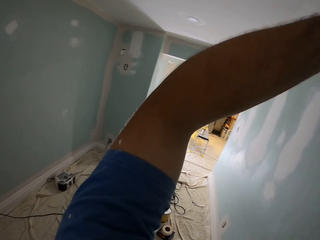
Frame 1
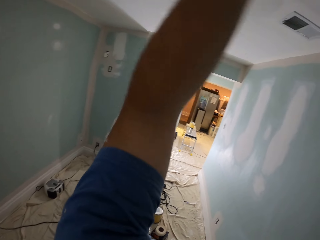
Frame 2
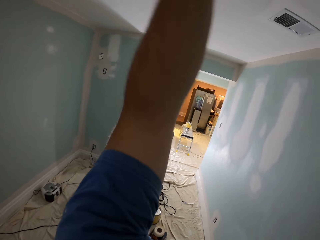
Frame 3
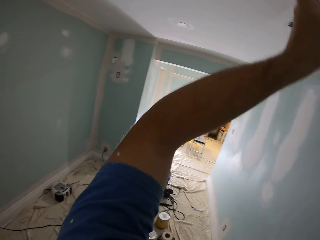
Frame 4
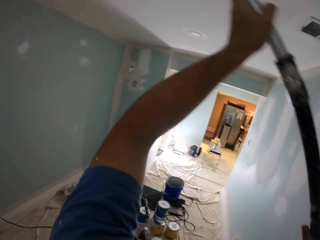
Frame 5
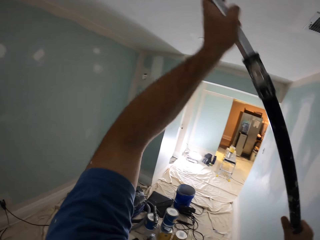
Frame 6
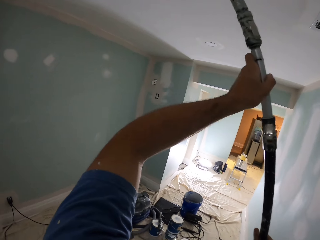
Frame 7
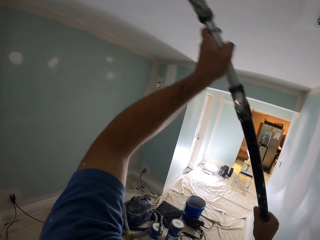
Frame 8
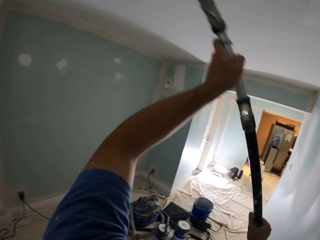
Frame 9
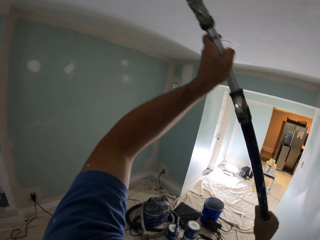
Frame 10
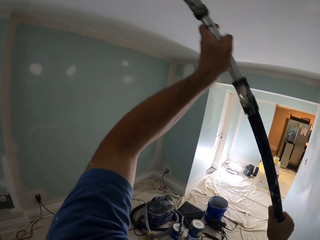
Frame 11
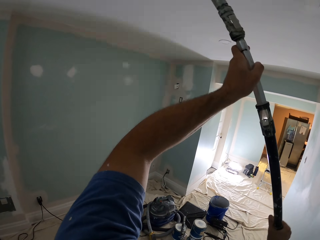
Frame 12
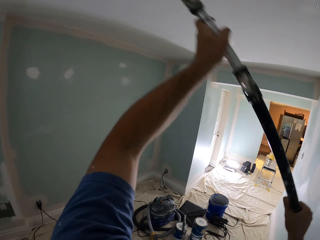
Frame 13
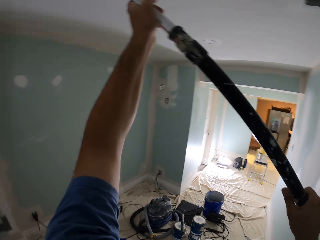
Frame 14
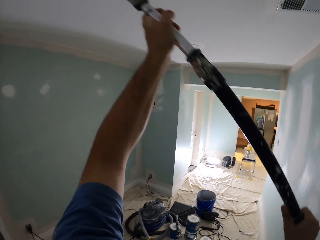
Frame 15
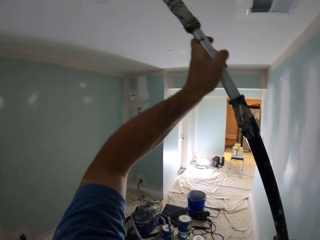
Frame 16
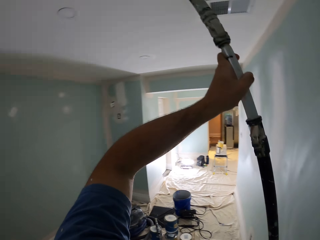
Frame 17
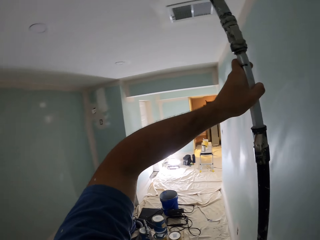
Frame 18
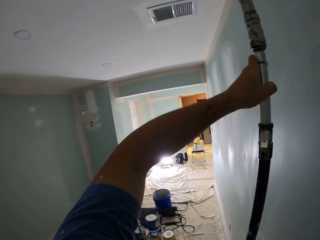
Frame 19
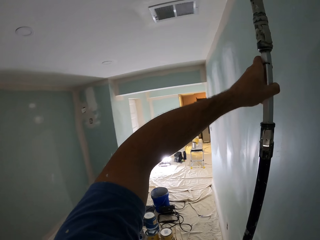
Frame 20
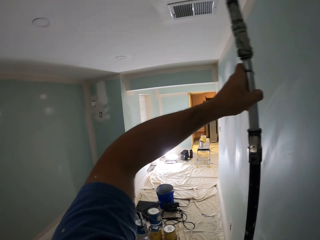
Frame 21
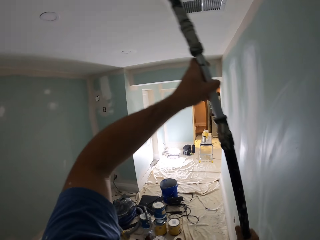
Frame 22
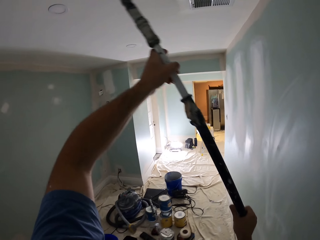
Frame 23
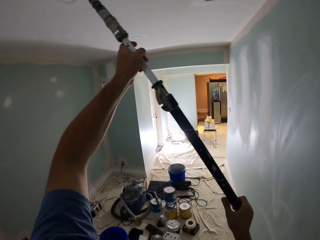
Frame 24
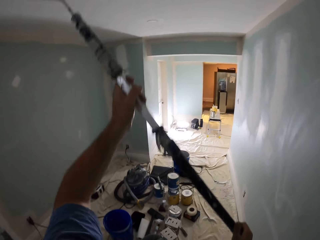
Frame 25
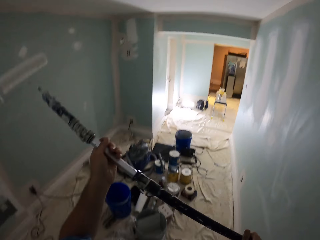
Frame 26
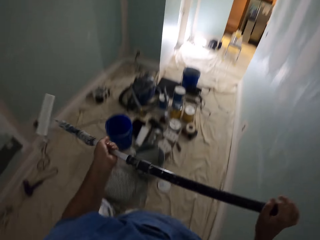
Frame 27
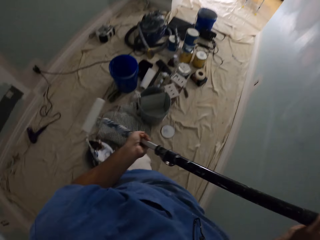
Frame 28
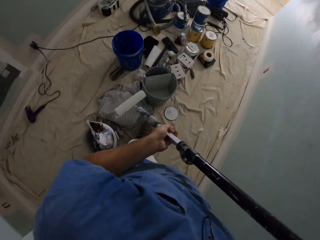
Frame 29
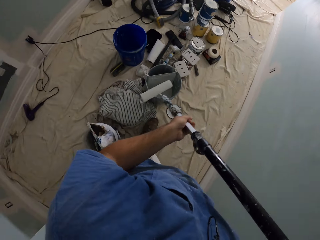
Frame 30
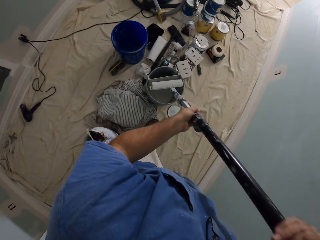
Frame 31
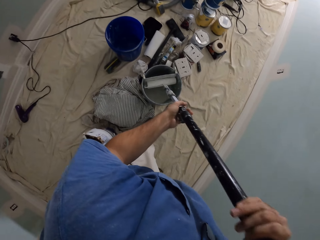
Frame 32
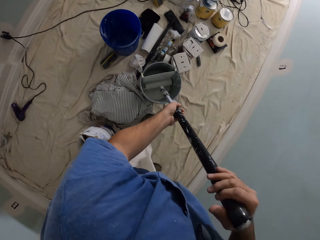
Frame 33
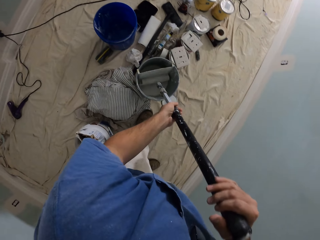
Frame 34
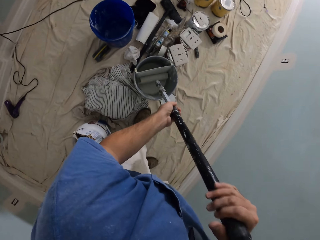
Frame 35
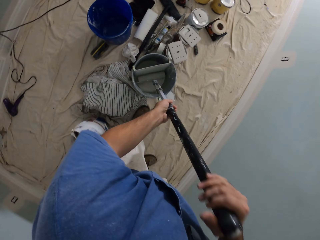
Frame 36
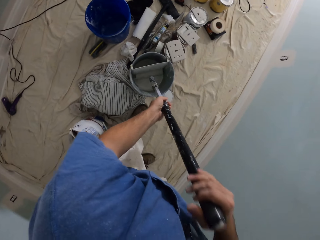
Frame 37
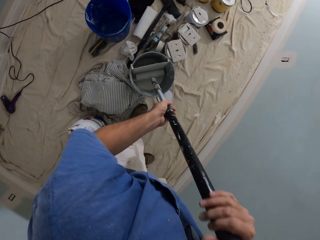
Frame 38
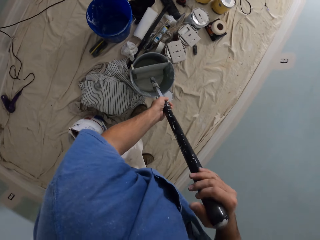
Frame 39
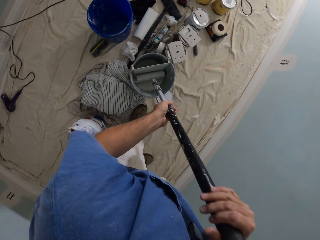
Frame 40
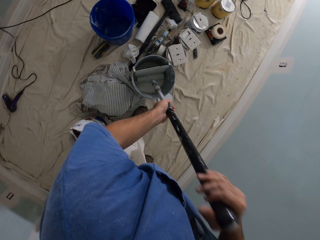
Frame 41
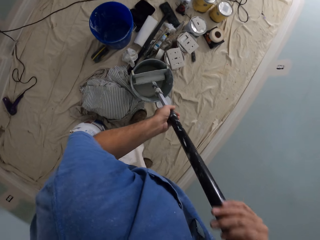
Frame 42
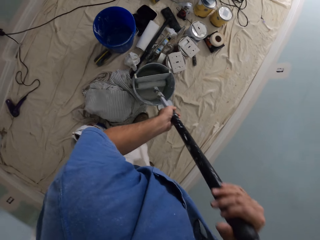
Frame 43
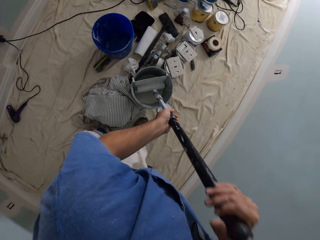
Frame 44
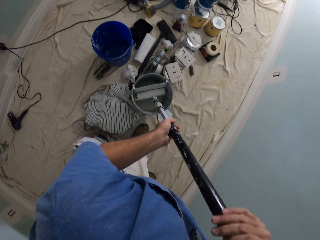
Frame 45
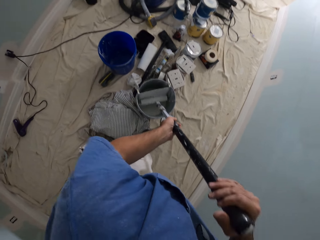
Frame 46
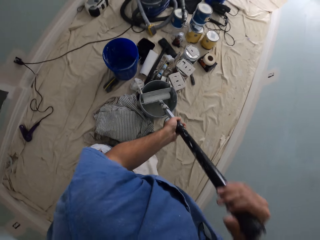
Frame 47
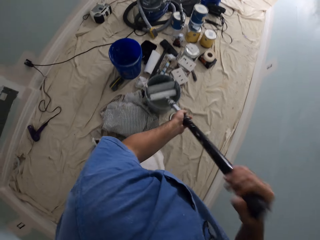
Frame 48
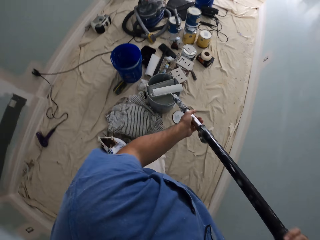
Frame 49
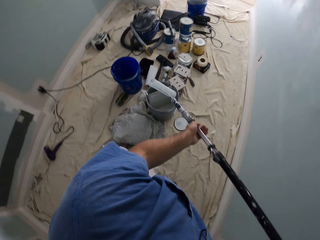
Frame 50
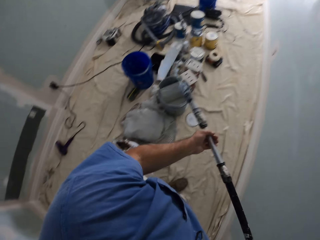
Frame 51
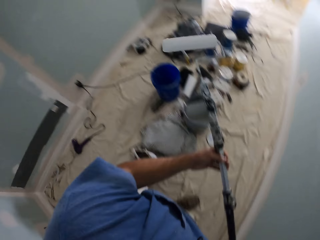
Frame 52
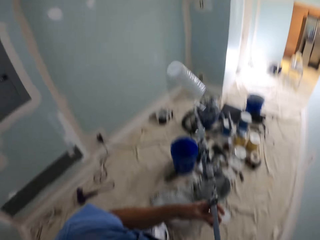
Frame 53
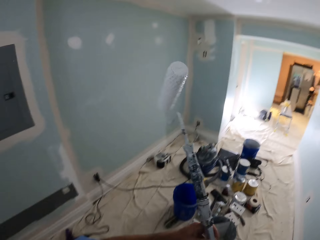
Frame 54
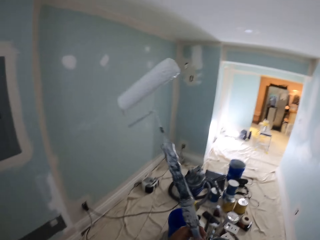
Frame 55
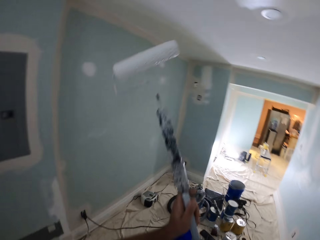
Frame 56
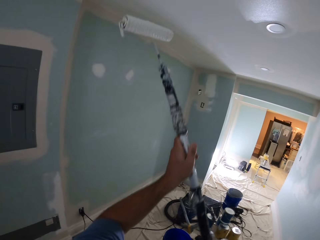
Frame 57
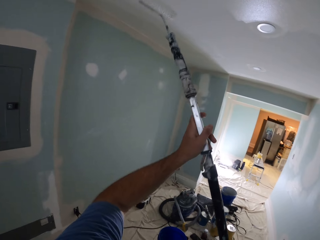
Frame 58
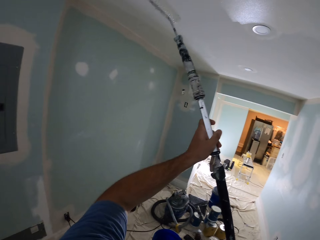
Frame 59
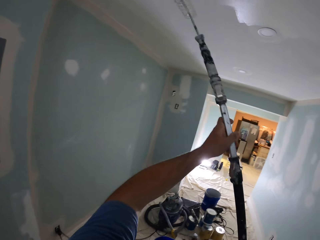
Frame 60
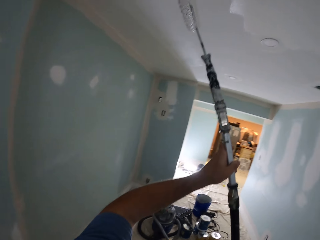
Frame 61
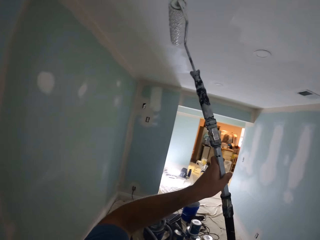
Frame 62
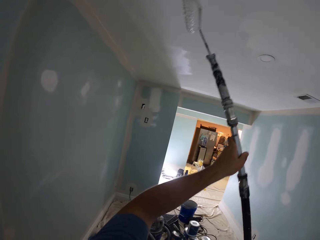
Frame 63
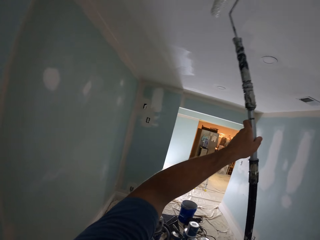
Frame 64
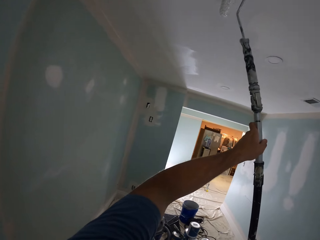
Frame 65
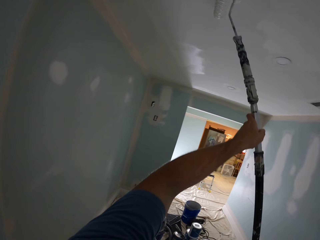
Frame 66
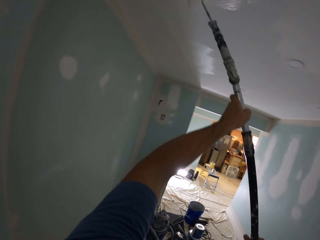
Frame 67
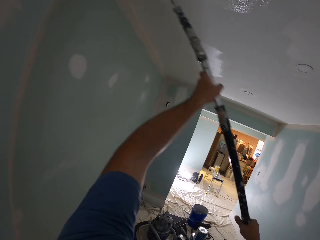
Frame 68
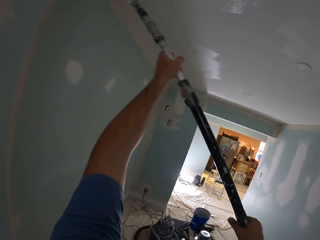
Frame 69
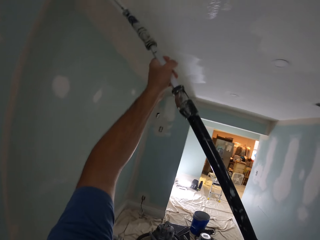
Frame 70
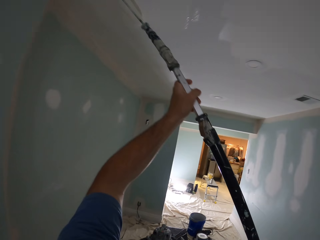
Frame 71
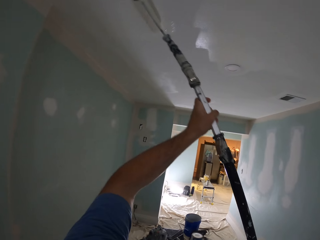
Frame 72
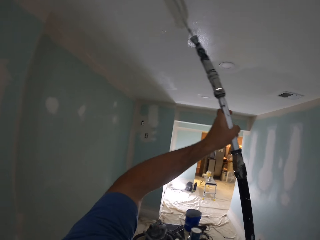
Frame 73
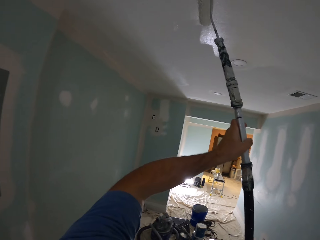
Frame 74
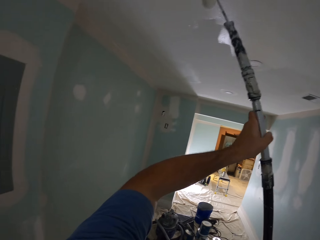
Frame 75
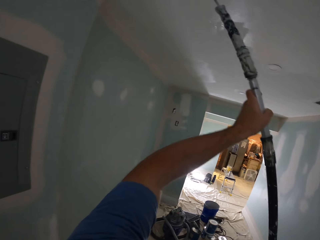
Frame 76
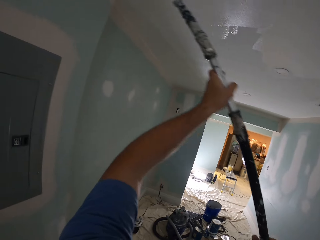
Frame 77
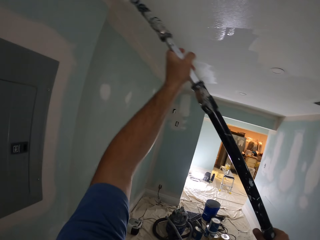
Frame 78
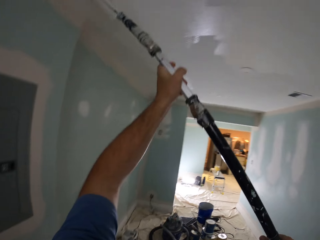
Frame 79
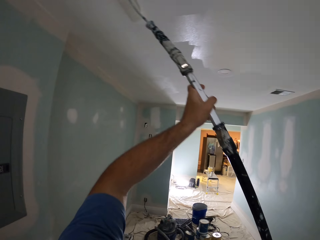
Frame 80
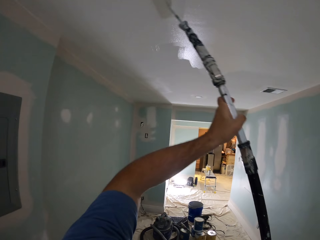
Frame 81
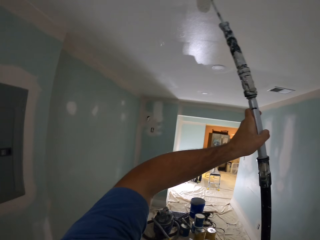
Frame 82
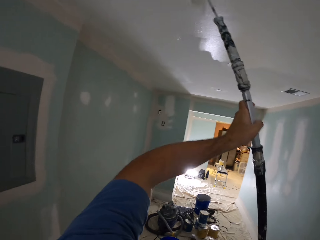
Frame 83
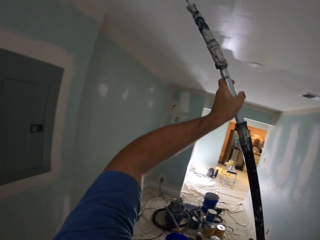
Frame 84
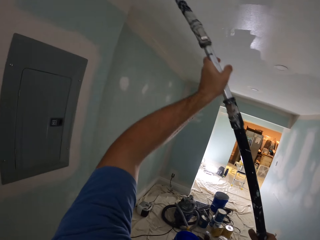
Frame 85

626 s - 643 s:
The camera wearer dips the paint roller in the bucket of paint. They paint the ceiling with the paint roller.

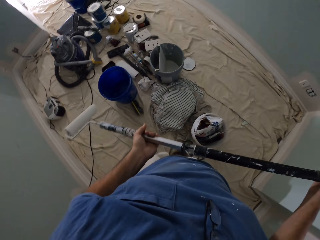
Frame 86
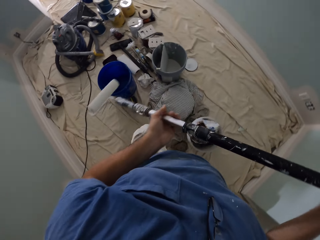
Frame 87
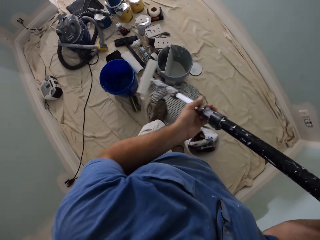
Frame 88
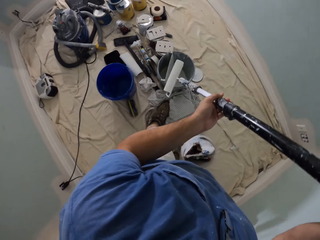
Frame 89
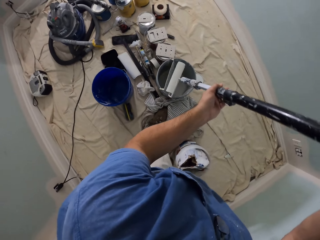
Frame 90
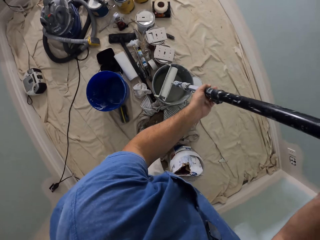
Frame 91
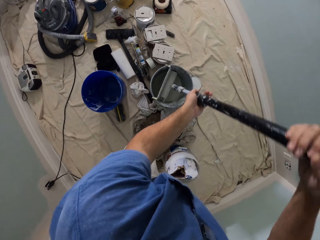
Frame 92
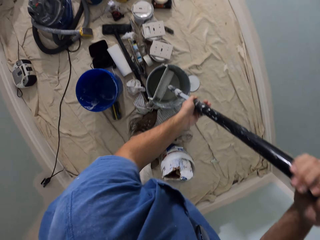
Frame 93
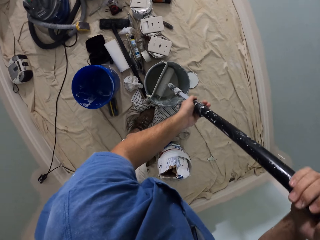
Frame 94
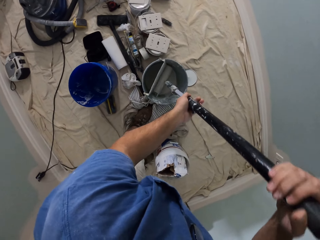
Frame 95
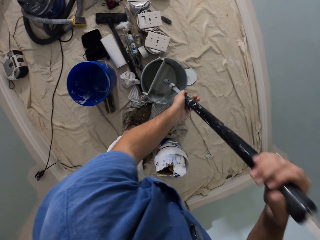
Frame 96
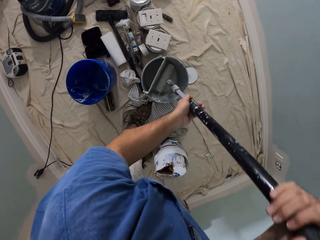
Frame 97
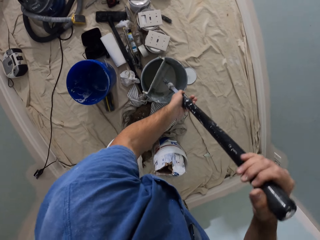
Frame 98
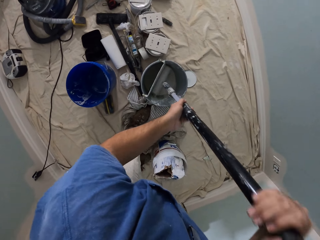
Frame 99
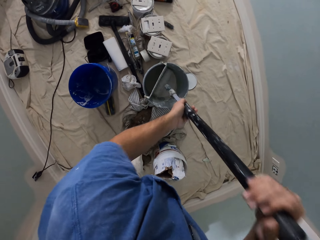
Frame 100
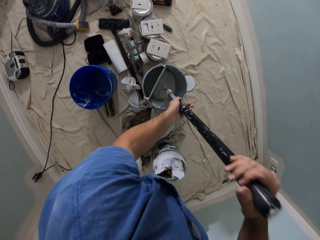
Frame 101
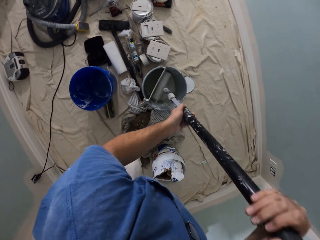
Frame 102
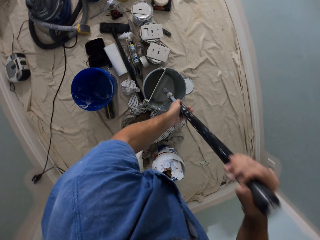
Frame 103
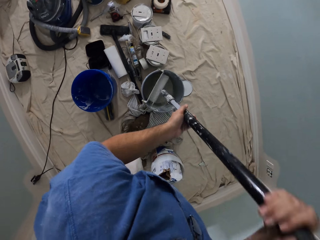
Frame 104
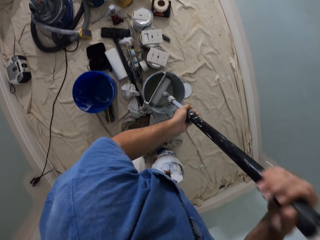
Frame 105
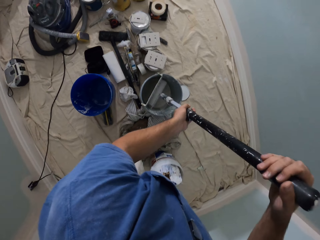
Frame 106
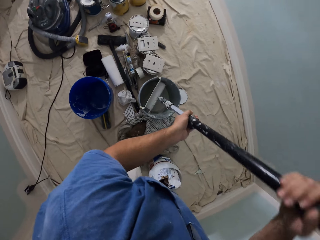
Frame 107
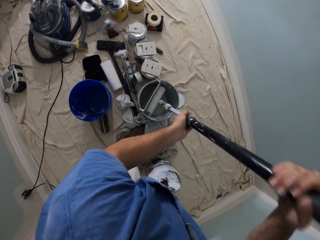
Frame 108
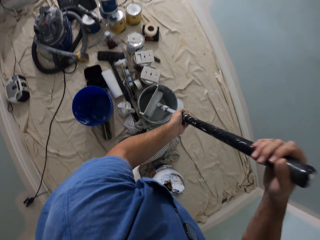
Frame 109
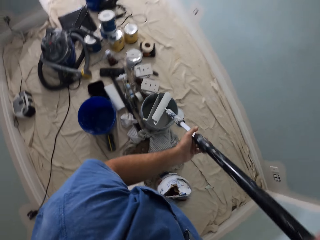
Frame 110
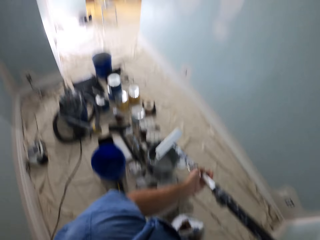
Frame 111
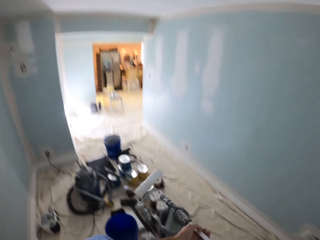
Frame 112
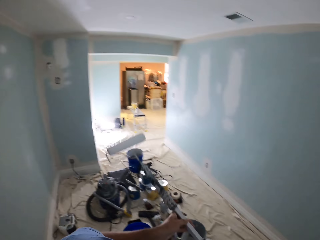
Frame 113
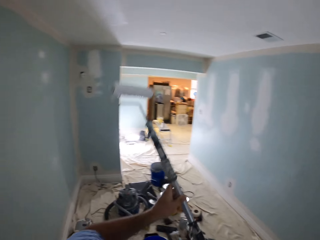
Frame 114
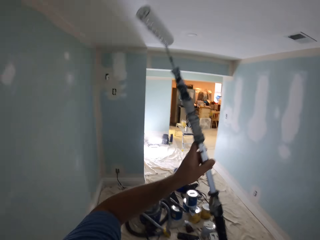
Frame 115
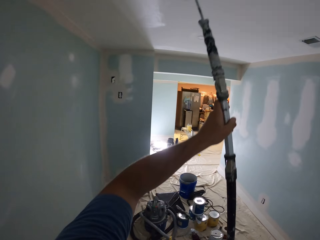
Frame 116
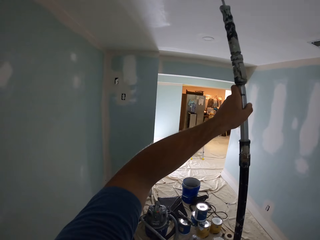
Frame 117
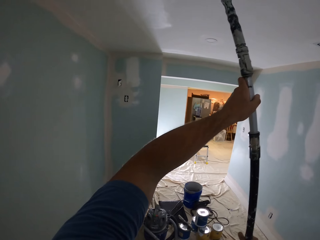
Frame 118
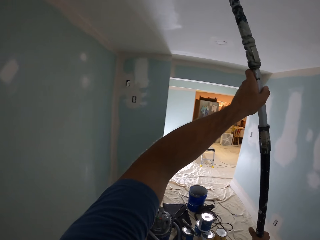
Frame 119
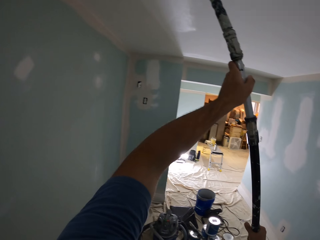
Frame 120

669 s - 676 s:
The camera wearer dips the paint roller in the bucket of paint. They paint the ceiling with the paint roller.
